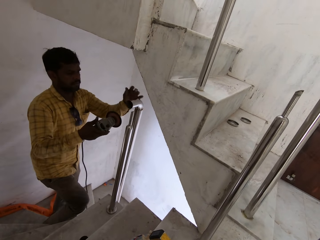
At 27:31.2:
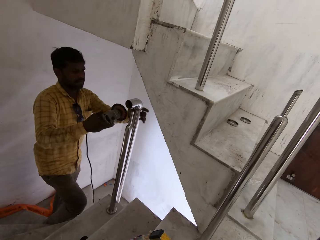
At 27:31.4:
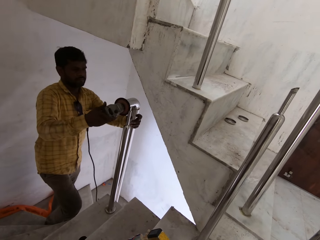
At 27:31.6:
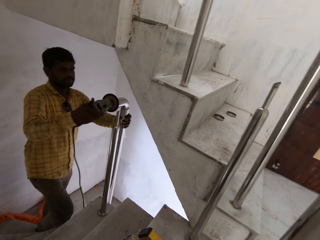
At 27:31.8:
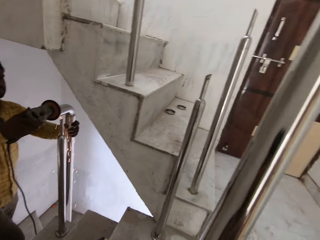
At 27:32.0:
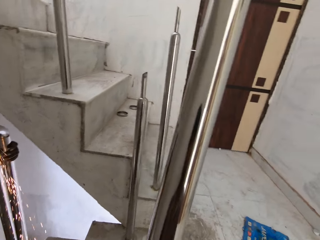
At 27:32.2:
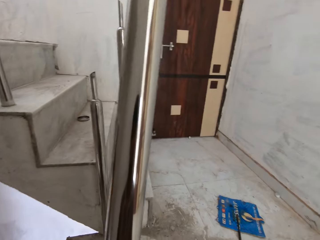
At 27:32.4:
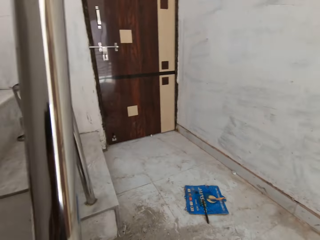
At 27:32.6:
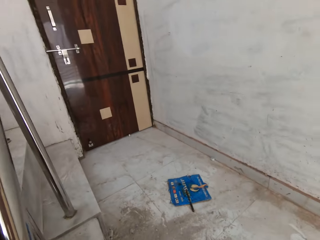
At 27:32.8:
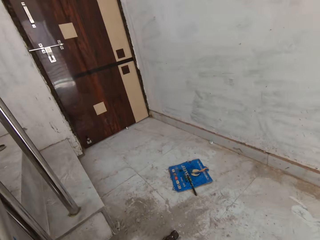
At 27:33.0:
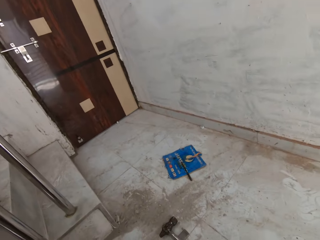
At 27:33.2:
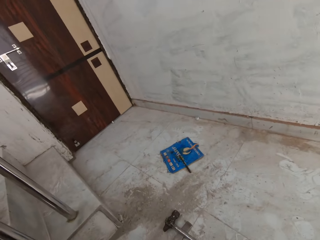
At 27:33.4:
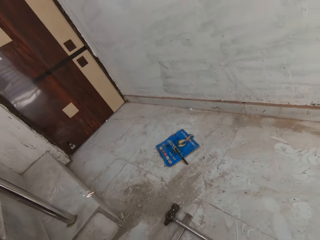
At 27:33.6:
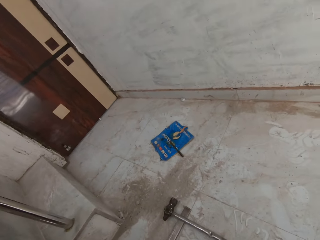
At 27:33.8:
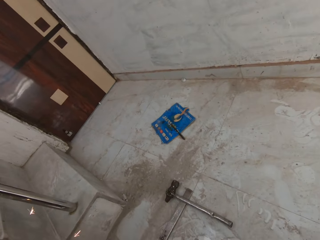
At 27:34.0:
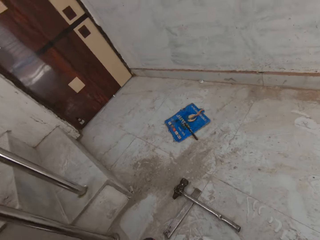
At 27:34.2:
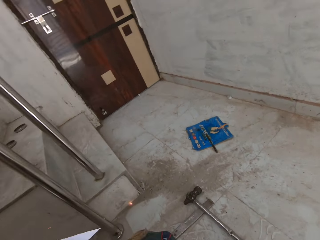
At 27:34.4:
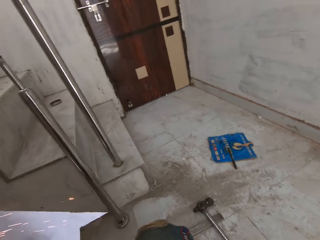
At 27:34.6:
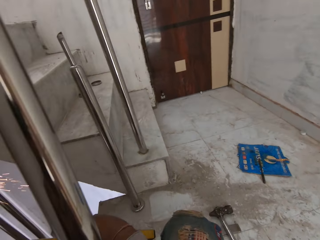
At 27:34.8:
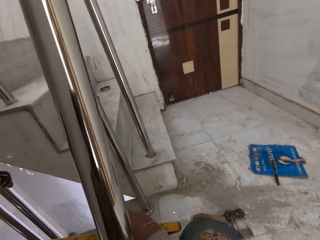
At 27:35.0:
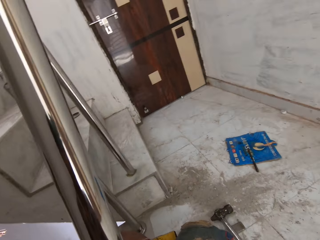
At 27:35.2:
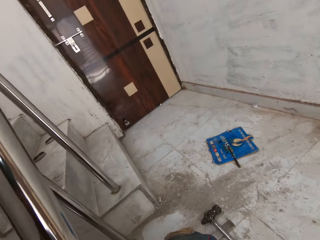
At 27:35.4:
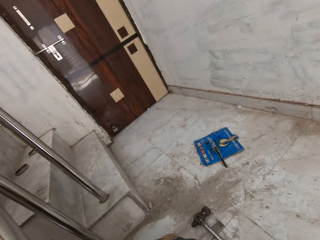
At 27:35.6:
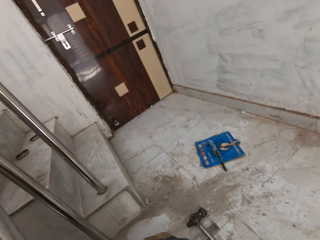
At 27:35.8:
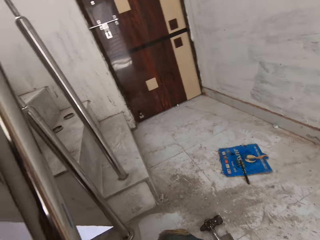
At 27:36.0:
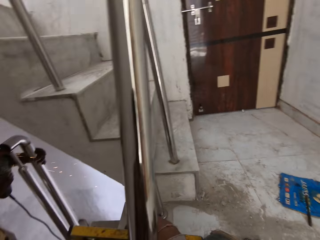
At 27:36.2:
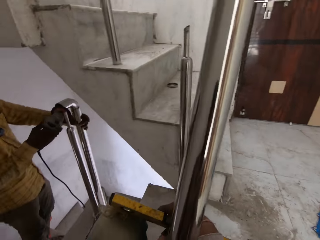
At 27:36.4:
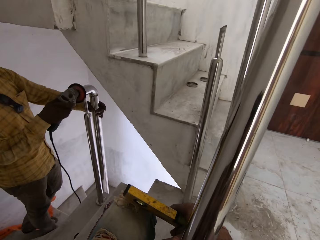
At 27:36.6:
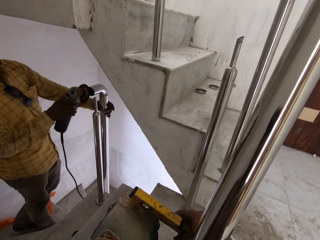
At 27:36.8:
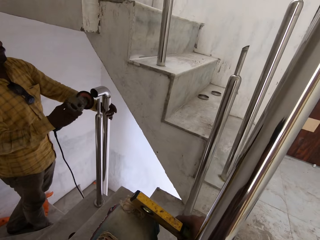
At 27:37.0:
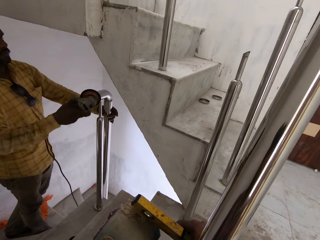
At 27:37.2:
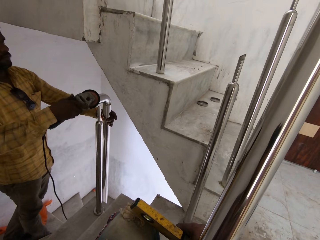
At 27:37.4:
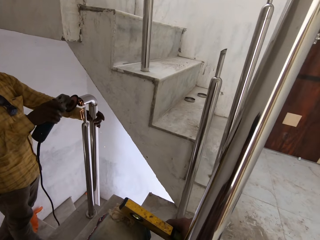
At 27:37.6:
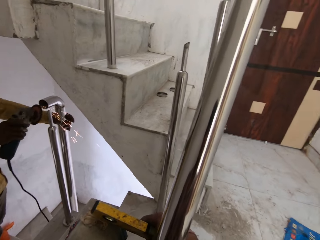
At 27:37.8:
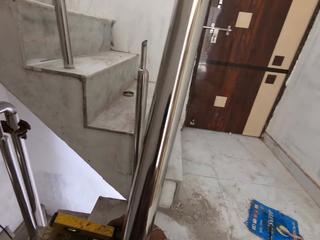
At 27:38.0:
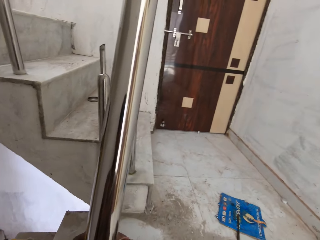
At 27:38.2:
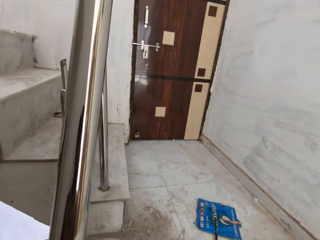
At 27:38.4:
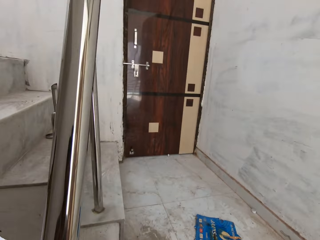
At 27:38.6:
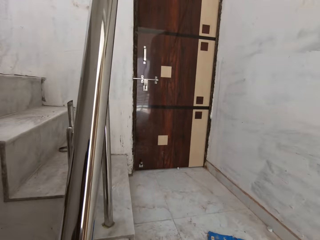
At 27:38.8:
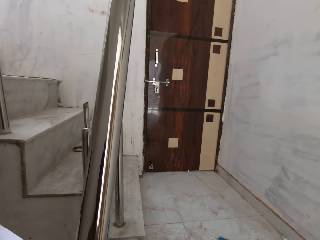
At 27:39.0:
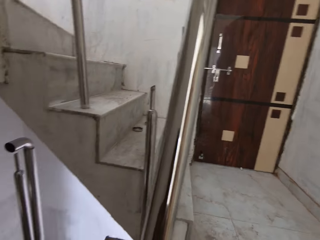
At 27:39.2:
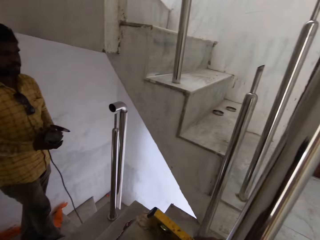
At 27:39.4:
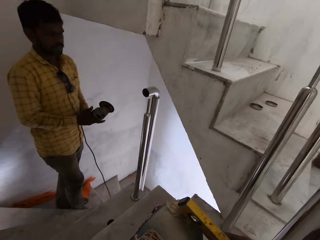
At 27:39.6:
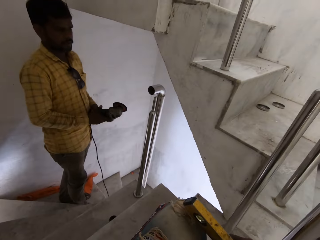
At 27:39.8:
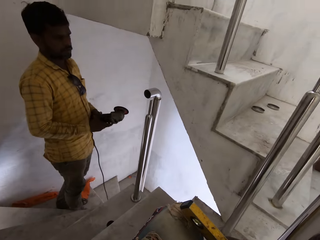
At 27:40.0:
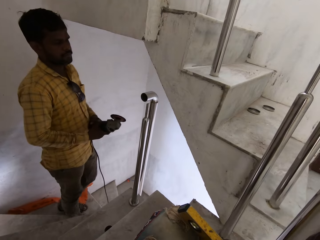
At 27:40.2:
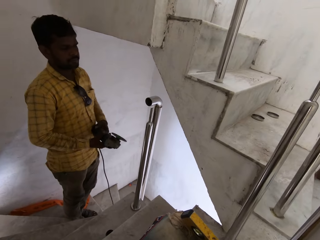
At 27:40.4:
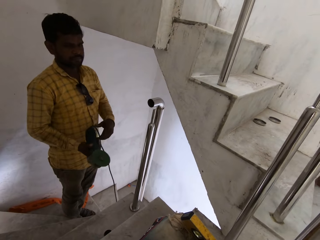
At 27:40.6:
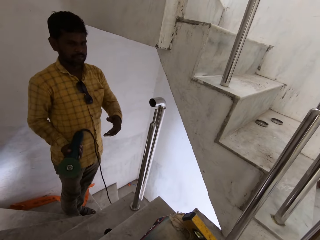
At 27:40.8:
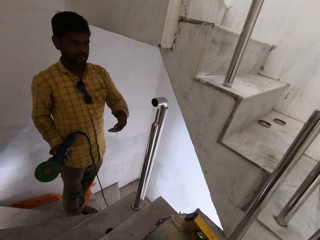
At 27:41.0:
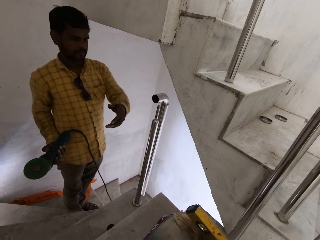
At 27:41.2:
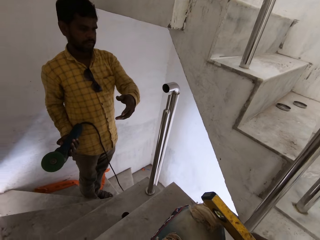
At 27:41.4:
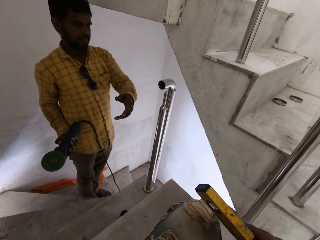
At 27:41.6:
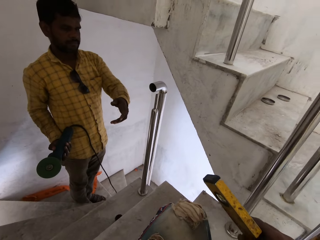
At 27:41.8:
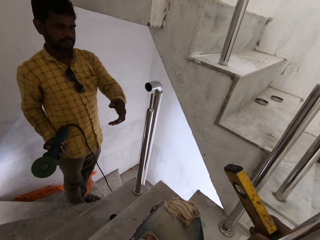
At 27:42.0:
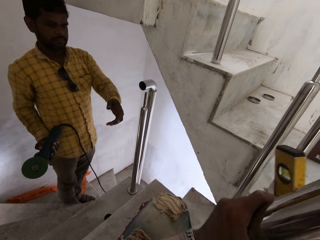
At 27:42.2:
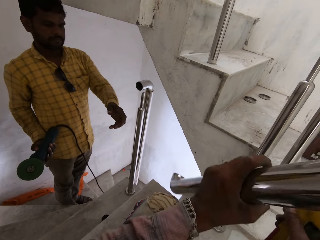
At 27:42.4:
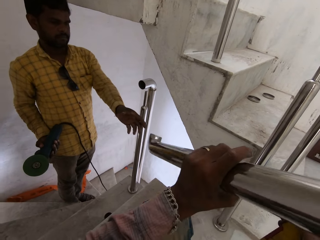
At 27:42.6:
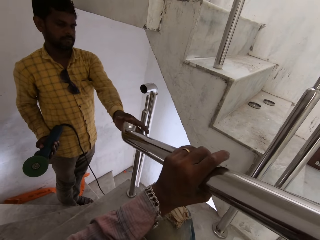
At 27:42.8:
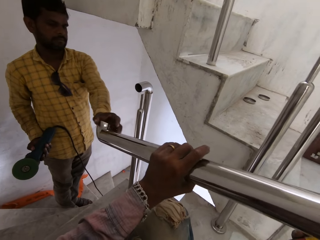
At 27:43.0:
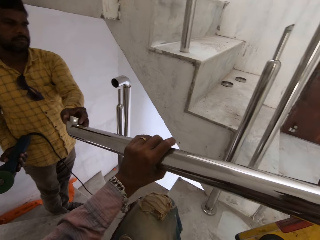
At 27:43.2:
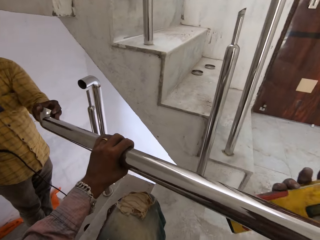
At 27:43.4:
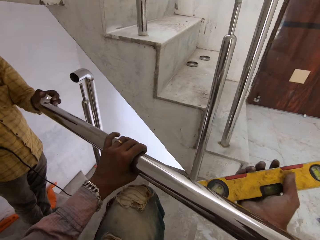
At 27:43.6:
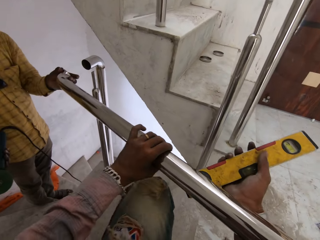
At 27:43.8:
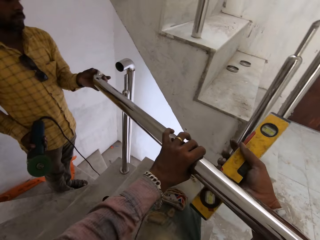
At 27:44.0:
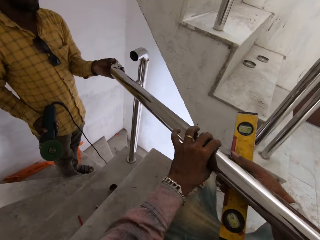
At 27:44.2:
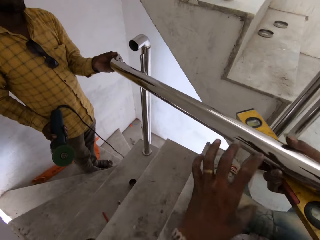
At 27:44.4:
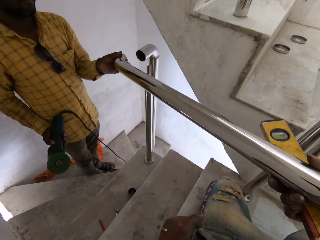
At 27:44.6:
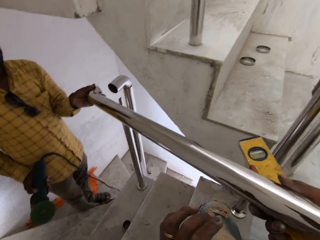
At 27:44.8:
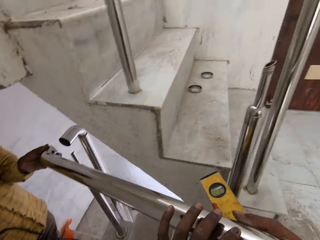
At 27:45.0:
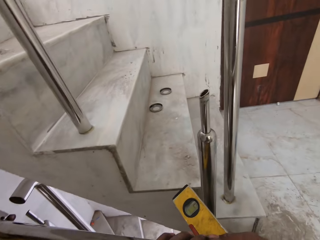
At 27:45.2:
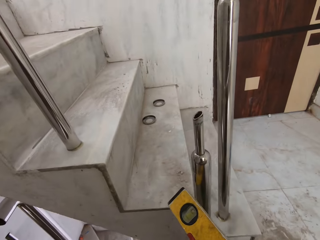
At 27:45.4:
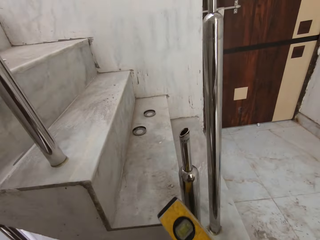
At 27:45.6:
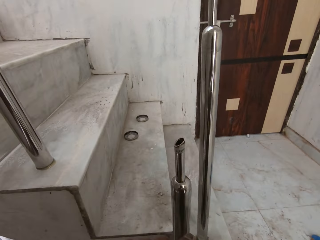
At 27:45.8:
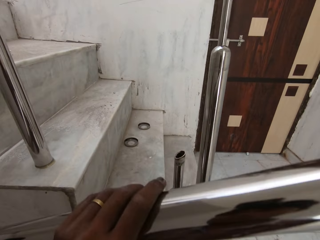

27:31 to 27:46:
The camera wearer interacts with the man. The man holds a baluster in the left hand of the camera wearer with his left hand. The camera wearer gives the man a metal rod.

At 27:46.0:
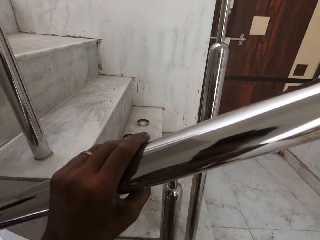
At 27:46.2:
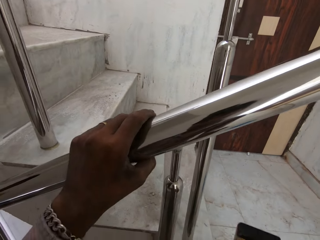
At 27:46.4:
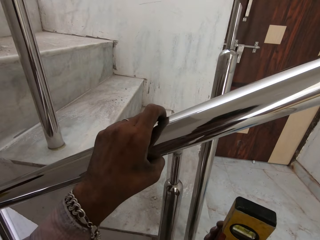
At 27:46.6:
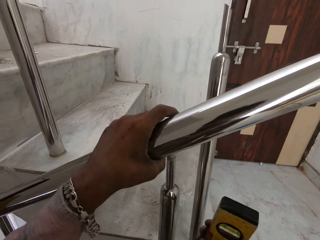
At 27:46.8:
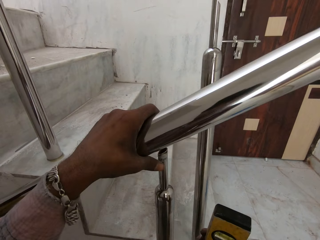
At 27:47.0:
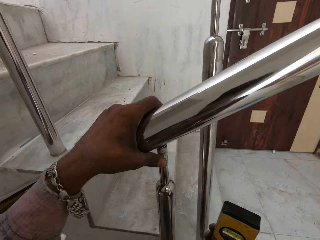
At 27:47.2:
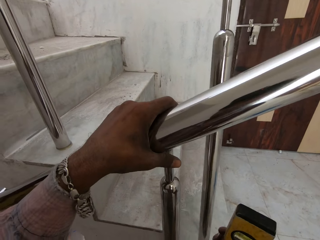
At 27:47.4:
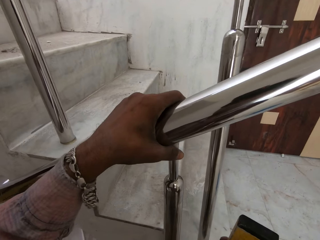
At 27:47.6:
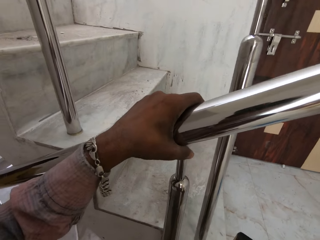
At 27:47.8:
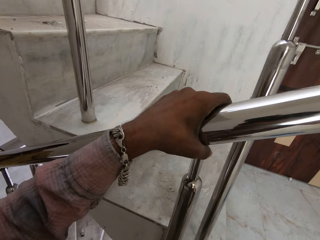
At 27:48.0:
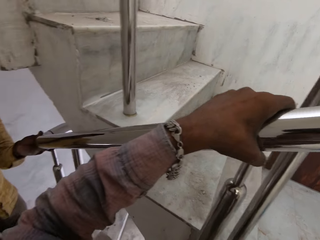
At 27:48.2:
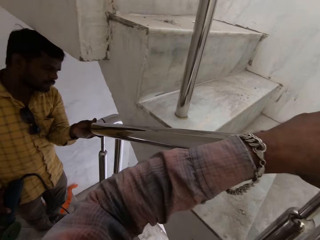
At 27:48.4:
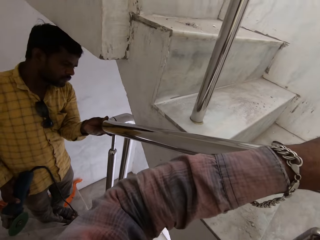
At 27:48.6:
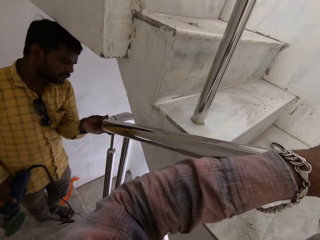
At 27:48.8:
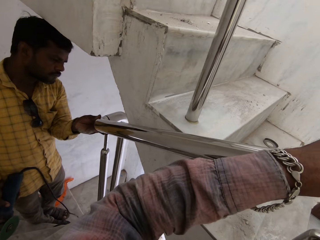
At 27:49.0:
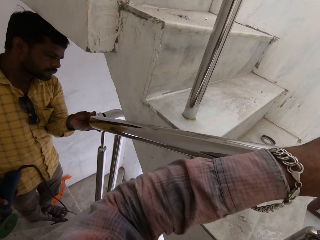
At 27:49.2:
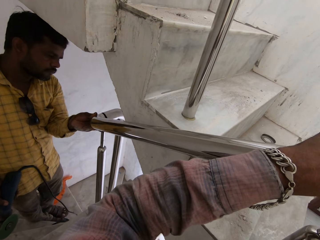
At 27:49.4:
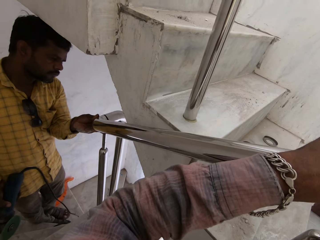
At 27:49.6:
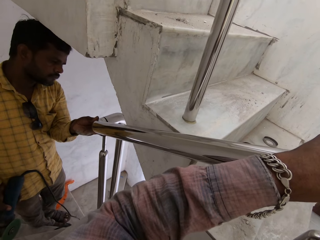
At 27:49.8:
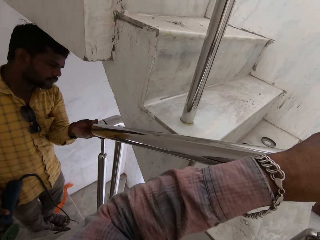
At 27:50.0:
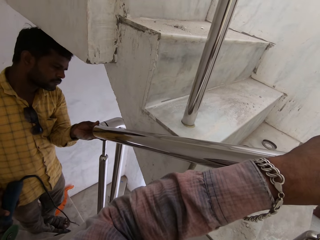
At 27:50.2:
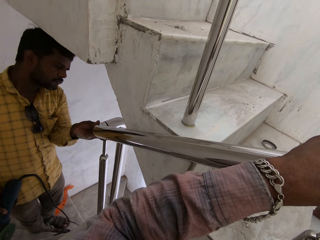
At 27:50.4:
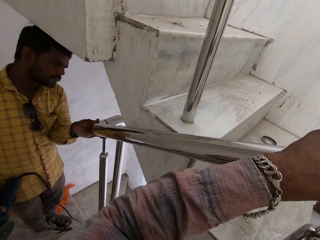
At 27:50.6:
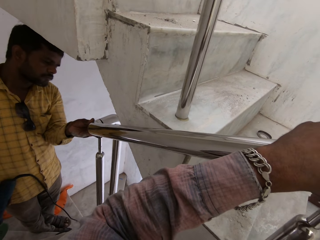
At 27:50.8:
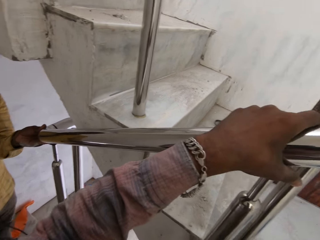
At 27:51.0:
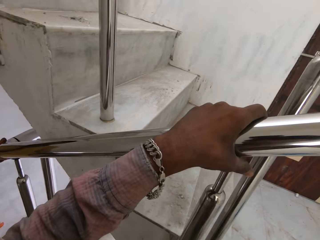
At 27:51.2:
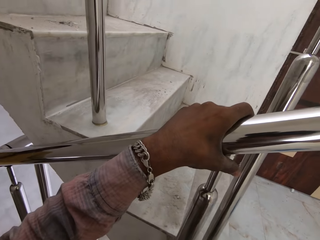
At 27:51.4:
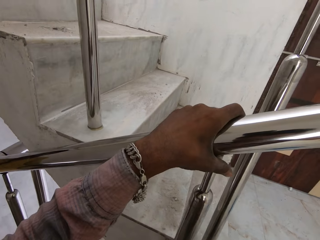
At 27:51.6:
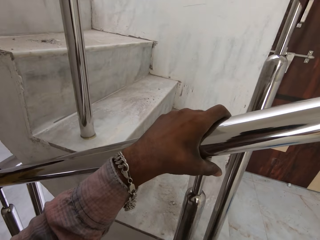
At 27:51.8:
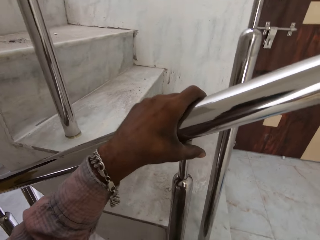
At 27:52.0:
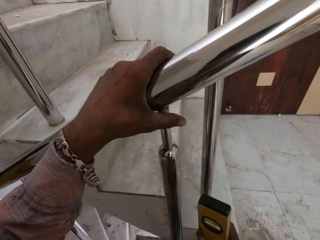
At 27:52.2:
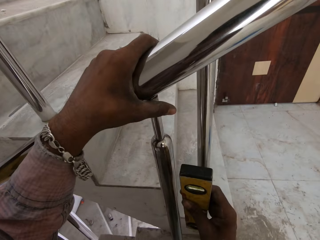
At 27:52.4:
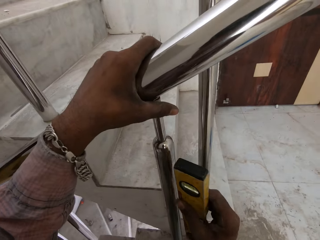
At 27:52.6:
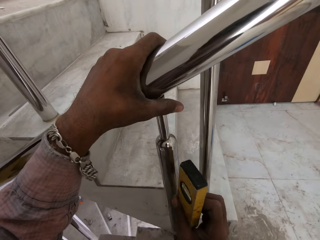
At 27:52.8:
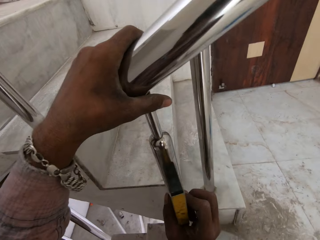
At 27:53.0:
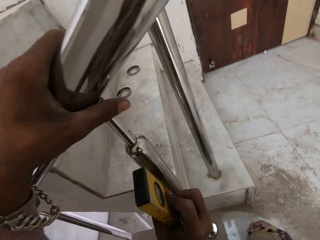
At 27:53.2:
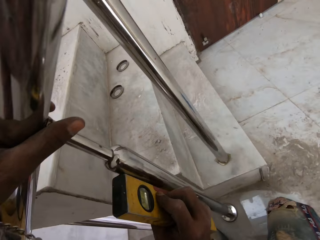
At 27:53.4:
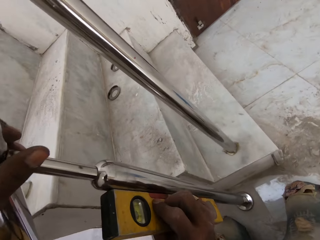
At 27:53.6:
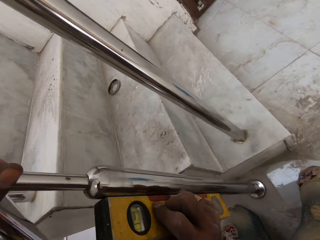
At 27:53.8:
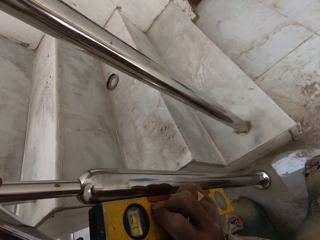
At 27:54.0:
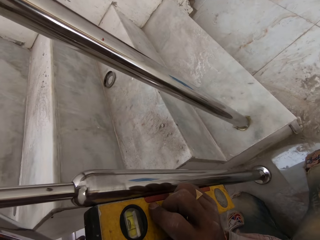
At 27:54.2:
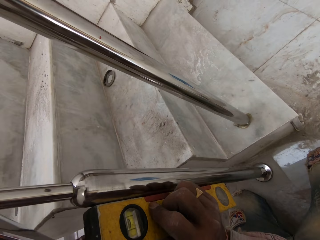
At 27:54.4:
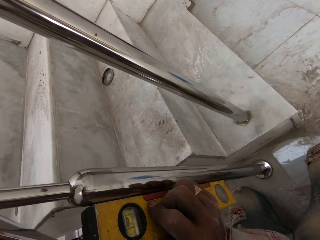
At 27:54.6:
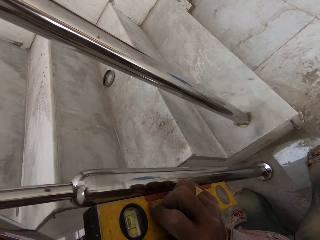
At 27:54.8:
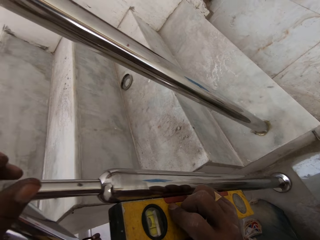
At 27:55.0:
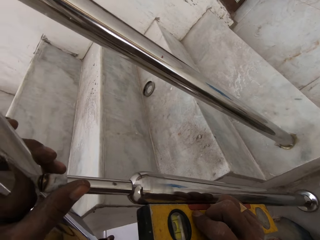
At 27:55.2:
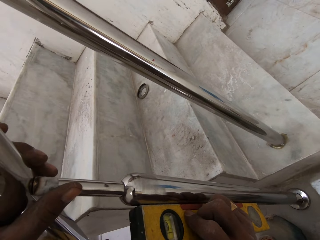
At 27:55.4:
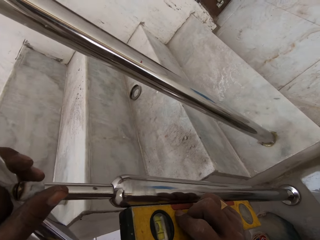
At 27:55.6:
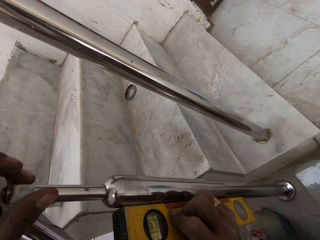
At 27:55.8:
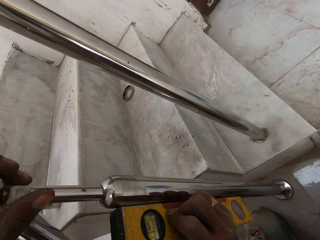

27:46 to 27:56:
The camera wearer places the metal rod on the stairs barrier. The man aligns the metal rod. The camera wearer measures the level of the metal rod.
